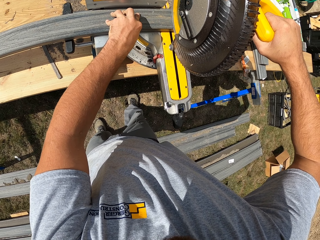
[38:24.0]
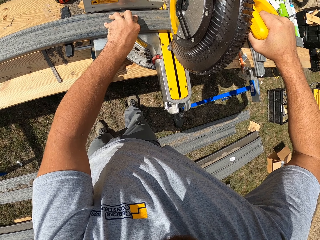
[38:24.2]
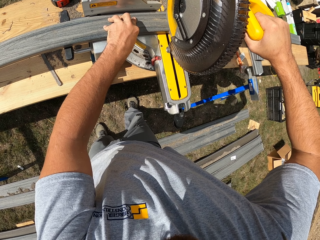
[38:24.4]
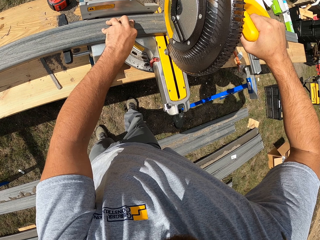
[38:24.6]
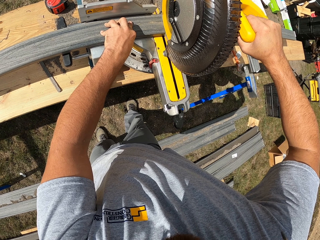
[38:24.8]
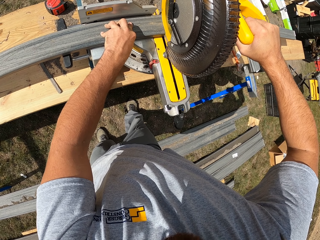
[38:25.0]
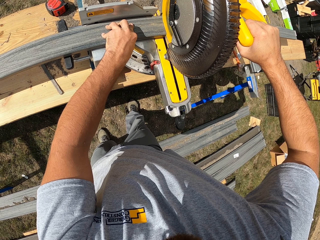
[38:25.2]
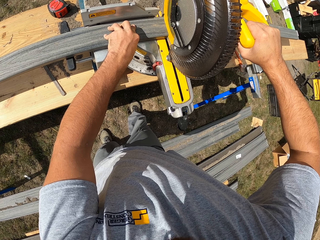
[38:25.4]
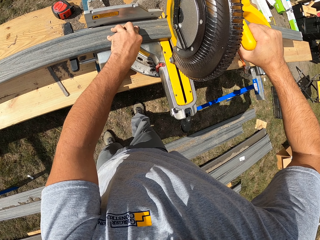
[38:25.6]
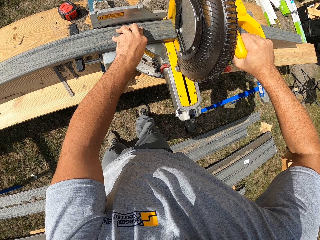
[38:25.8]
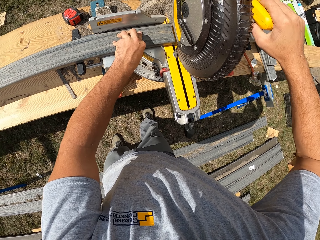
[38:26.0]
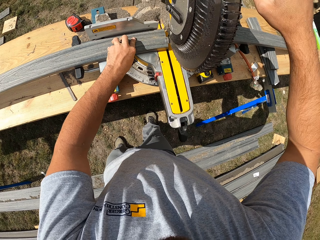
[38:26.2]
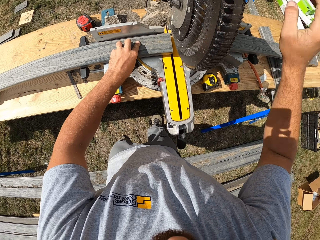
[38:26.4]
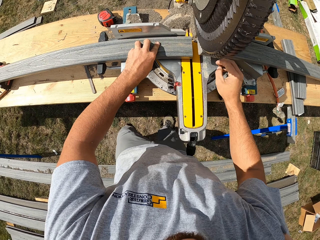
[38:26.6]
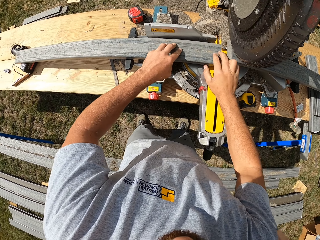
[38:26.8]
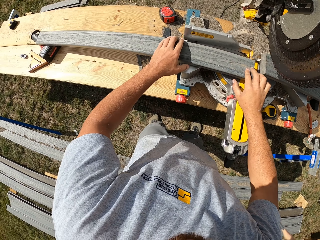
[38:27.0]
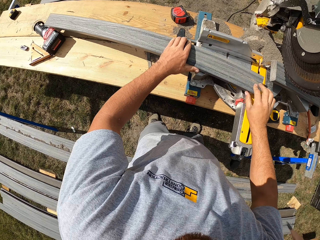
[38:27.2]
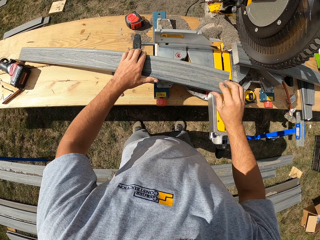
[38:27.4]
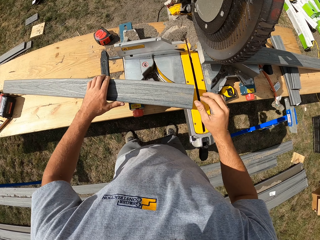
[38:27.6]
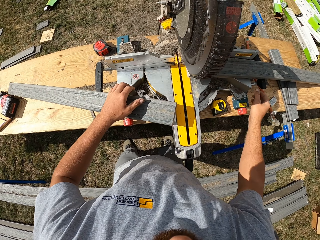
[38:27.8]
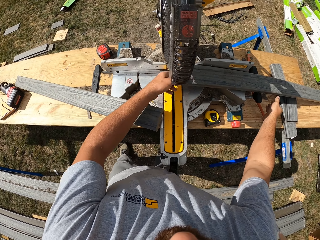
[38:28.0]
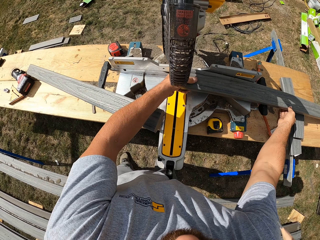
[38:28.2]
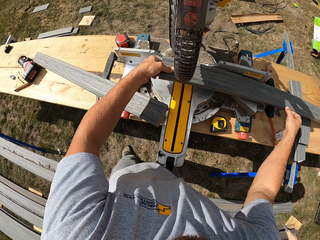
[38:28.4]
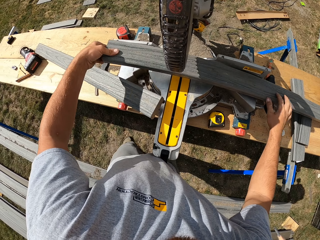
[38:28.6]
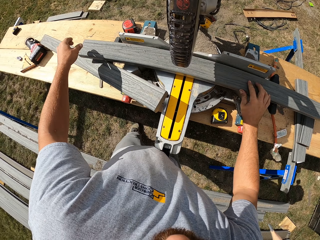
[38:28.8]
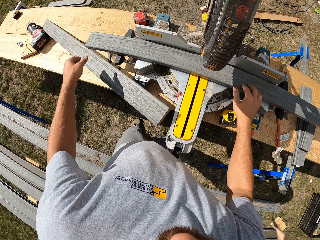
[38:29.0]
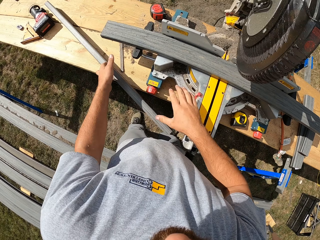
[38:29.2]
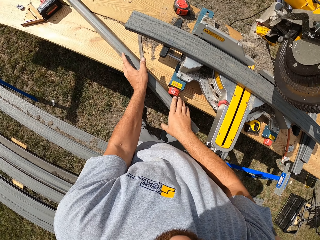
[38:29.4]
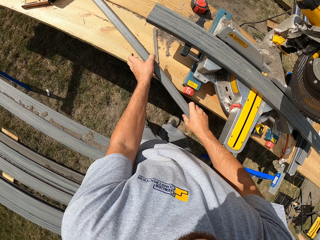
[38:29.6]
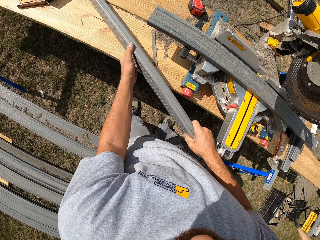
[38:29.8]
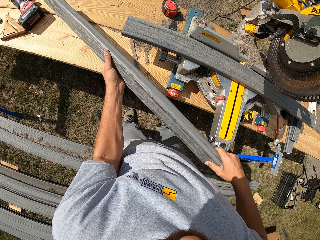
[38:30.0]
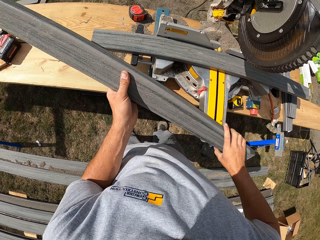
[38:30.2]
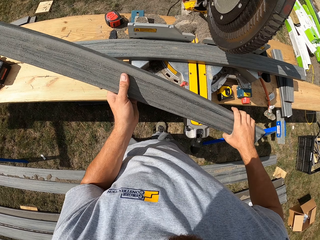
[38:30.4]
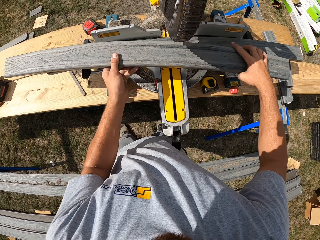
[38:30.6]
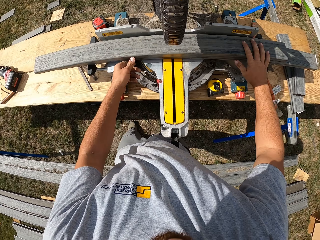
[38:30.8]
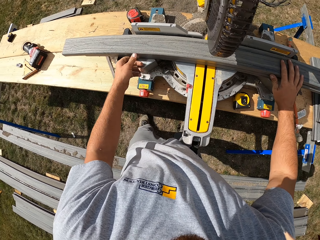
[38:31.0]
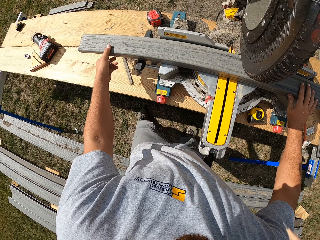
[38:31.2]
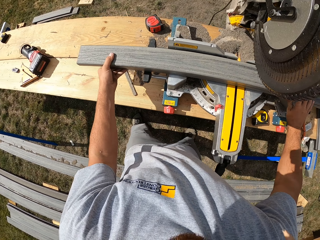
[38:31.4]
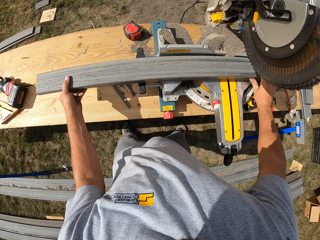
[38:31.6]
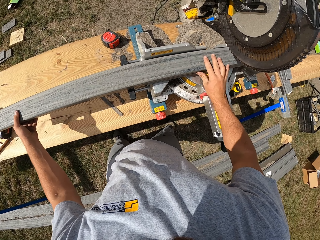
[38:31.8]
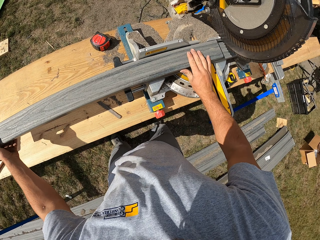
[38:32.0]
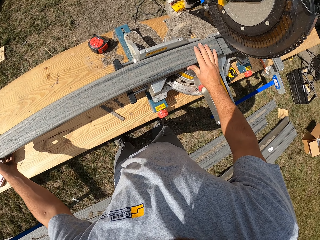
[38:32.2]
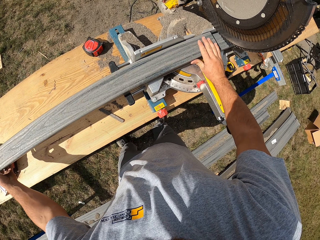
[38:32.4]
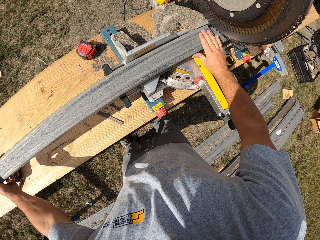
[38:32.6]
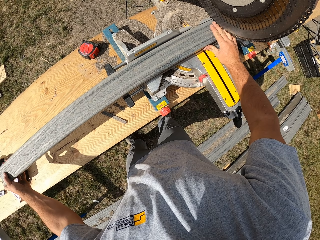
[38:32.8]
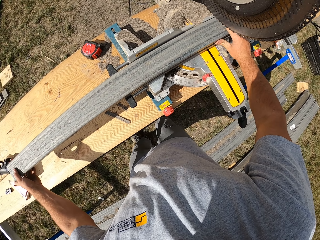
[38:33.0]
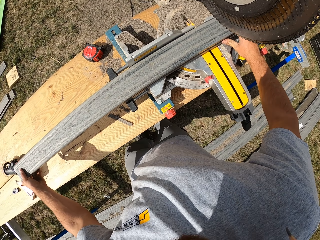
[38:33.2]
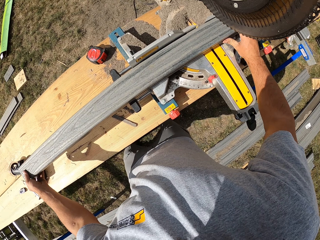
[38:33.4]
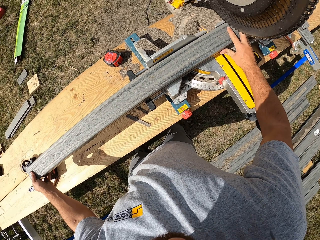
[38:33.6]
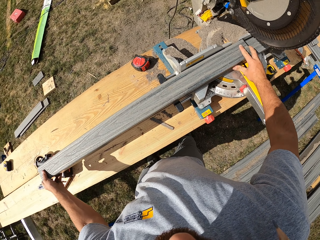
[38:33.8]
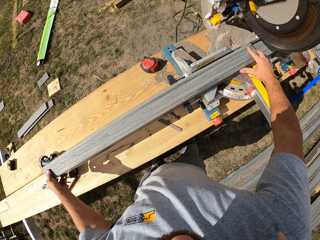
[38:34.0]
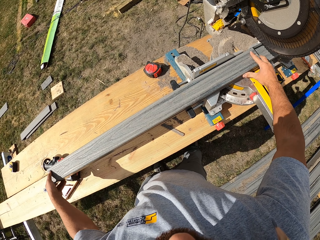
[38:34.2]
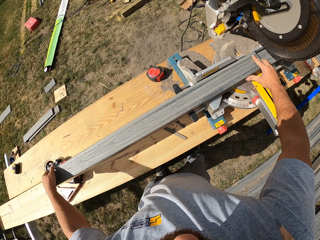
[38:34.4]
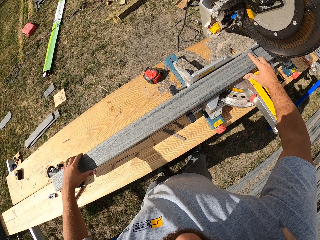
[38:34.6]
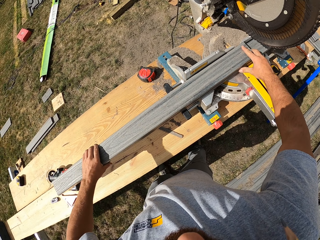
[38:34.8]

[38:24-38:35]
The camera wearer lifts up the cutter. They move the rail aside. They move the rail in place. They pick up the rail. They put down the rail. They move the rail in place.

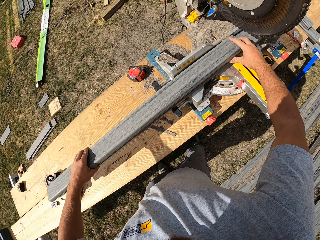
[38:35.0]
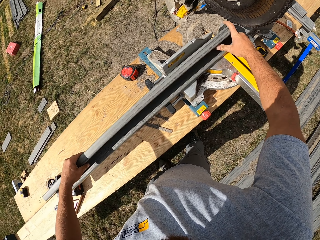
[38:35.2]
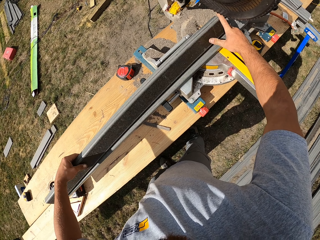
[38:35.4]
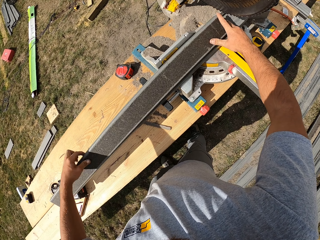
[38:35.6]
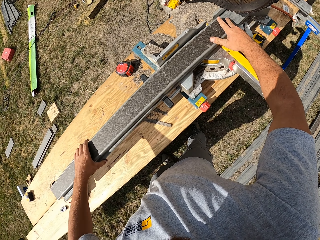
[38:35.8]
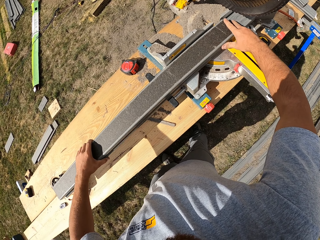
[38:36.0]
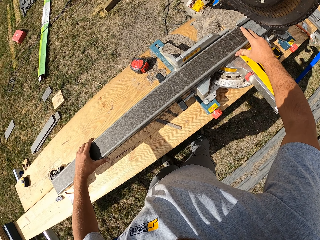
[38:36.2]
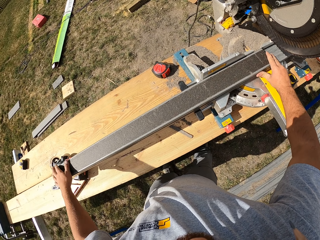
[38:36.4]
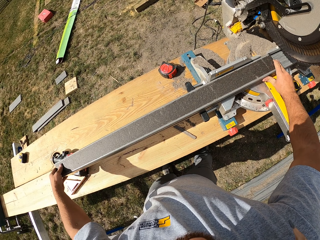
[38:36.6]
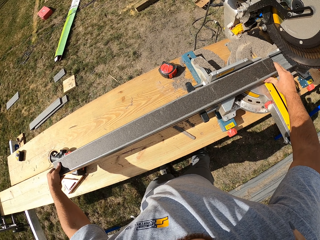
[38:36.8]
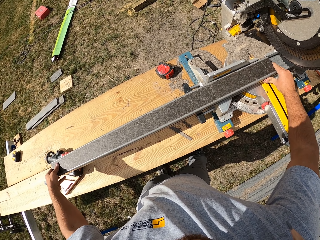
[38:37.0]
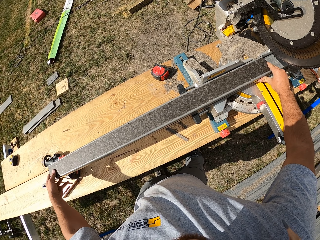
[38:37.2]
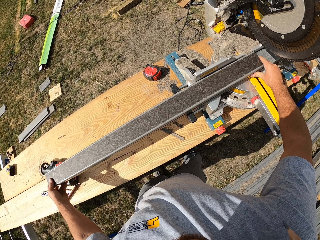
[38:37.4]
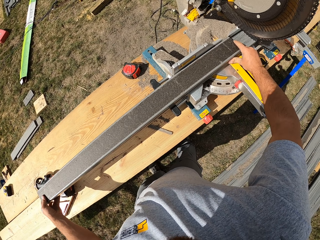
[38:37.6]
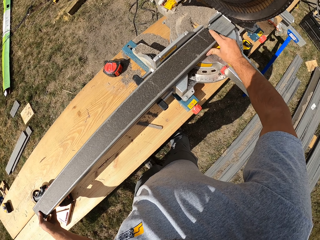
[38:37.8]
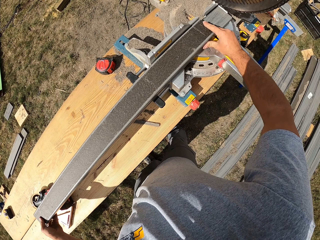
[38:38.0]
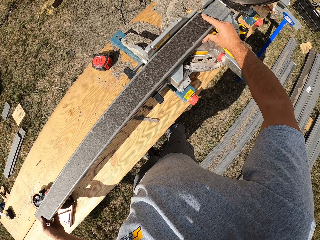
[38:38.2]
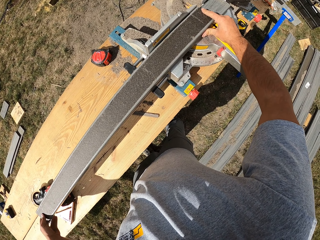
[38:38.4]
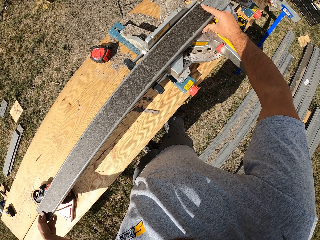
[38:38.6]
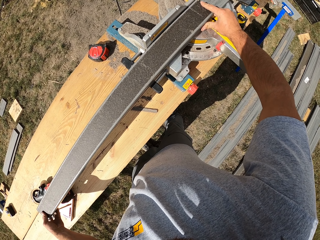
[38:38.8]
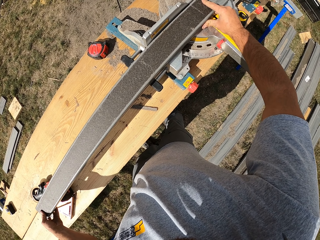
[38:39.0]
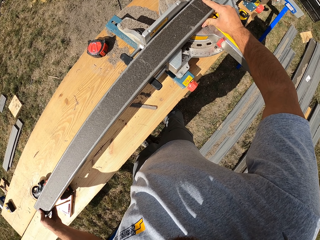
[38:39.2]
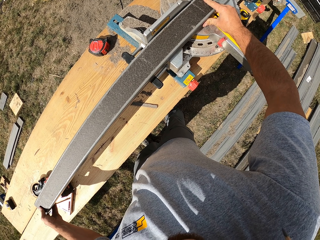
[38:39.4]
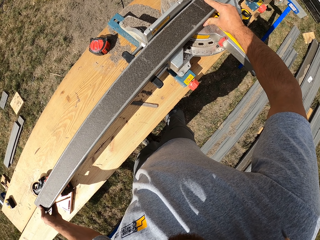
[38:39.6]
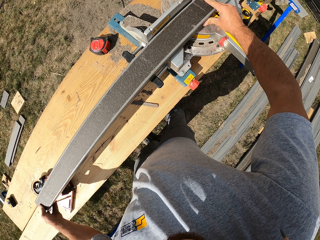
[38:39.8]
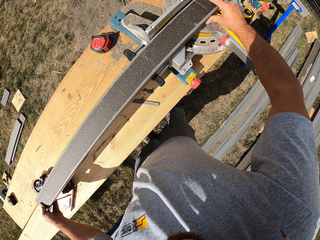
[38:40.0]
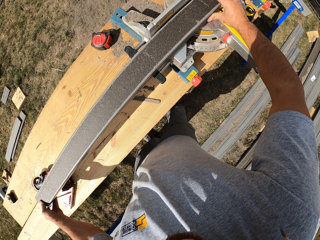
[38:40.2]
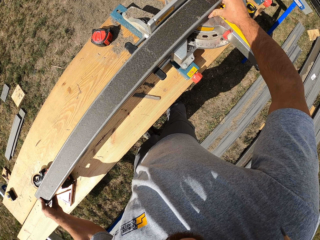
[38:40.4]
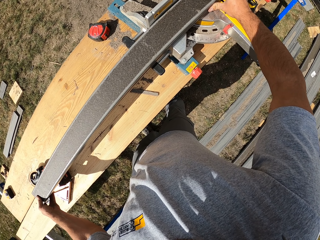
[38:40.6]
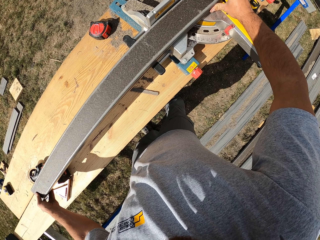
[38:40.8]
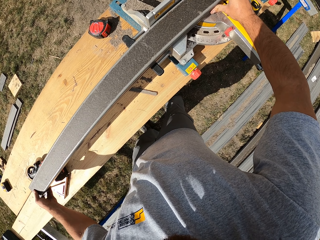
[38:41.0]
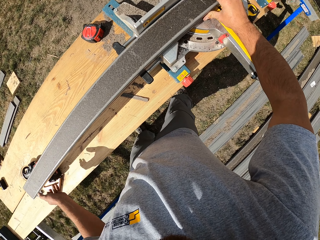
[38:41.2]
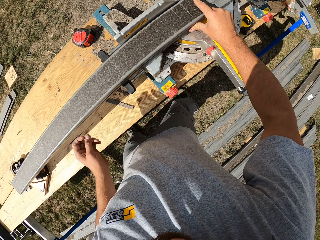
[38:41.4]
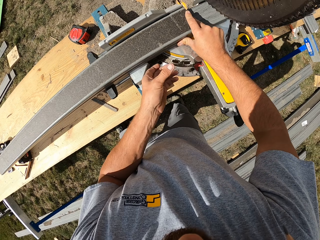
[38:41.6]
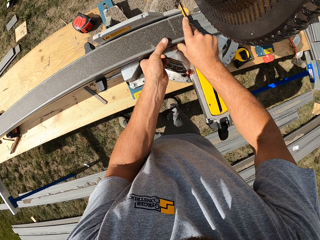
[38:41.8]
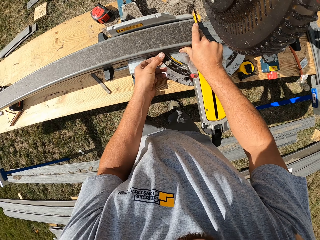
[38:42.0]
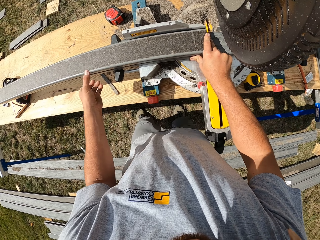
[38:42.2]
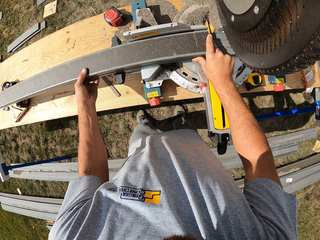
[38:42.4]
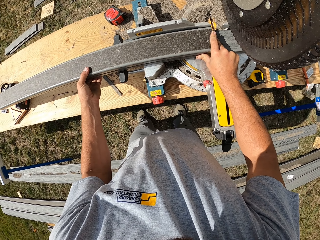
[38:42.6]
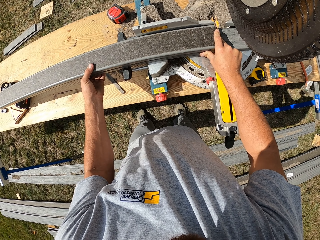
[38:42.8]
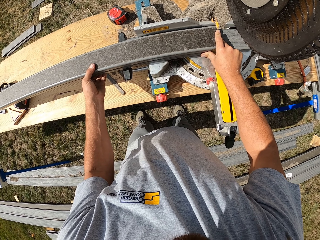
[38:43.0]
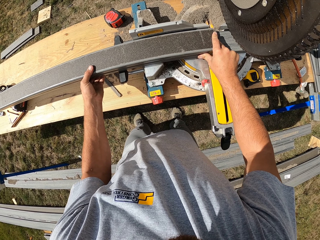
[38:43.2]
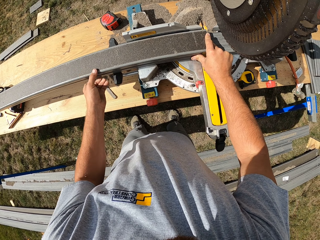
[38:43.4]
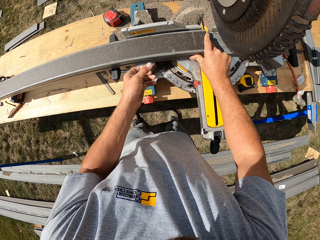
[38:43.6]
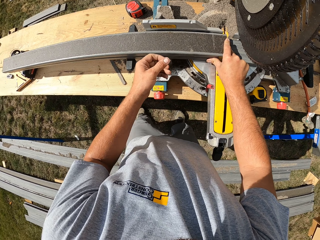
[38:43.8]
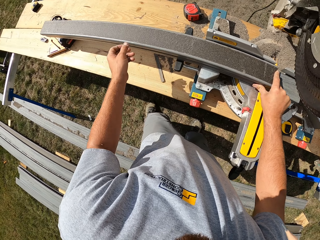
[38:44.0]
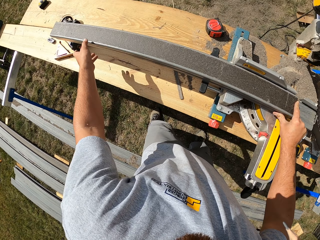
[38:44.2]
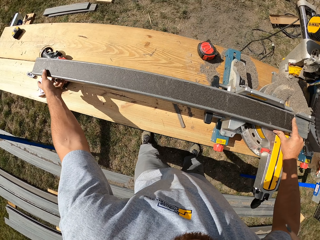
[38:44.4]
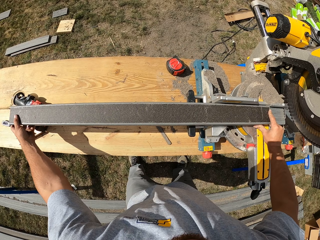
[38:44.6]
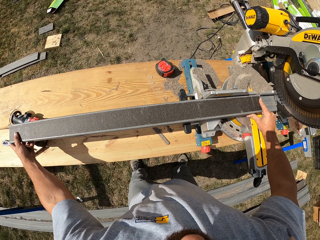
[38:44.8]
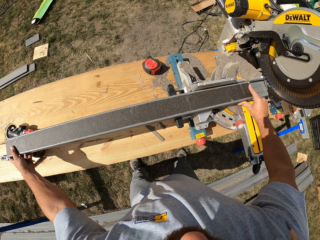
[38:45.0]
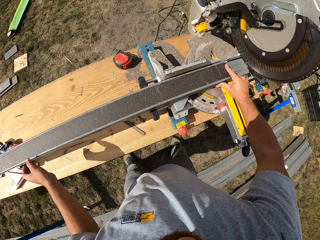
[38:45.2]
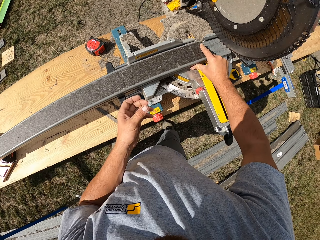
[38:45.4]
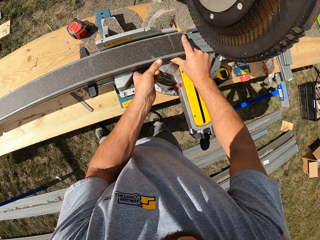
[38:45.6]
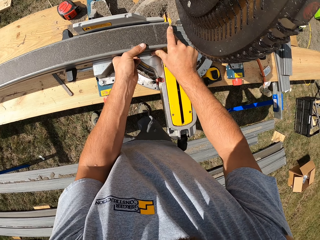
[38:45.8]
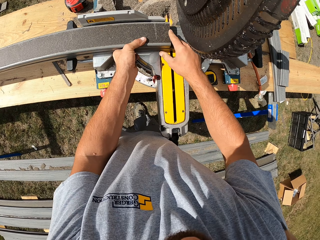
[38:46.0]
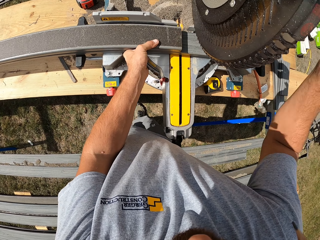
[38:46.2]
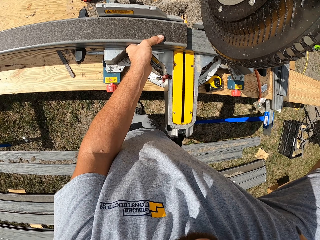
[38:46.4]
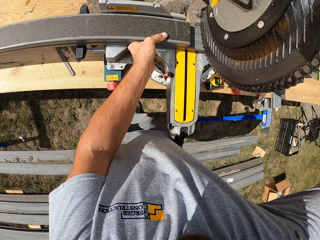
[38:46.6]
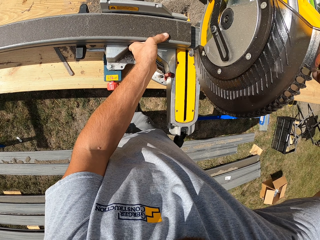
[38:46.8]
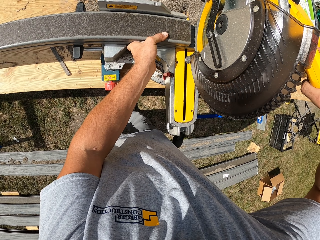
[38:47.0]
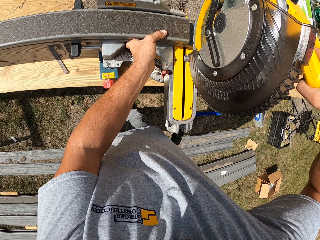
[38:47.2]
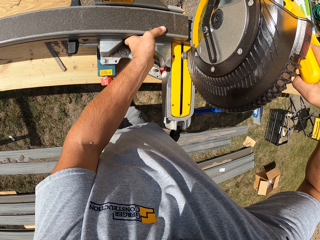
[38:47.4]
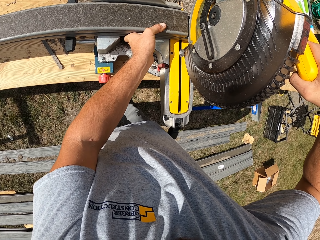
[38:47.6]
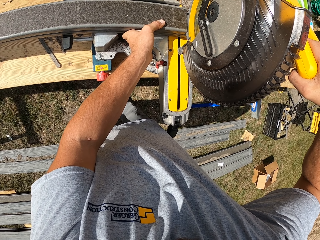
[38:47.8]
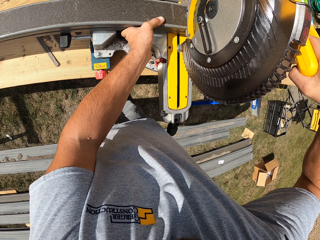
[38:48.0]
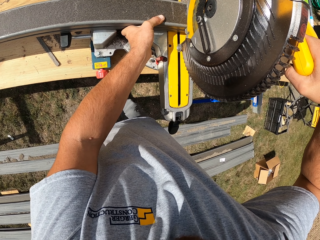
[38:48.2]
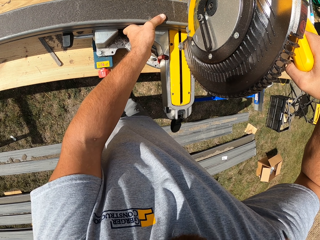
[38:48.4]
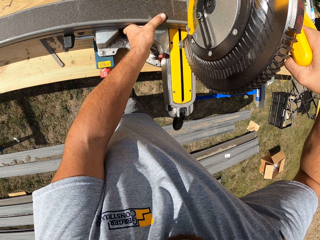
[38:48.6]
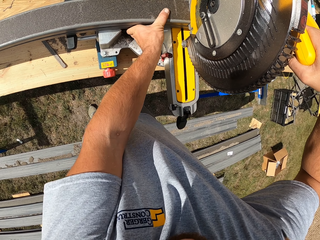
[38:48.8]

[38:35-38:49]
The camera wearer turns the rail. They hold the rail in place. They cut the rail.
